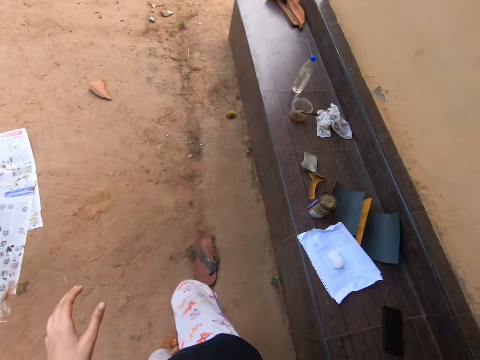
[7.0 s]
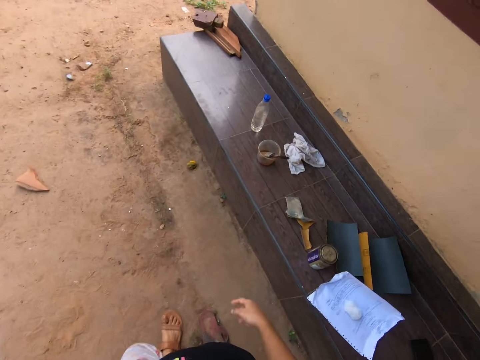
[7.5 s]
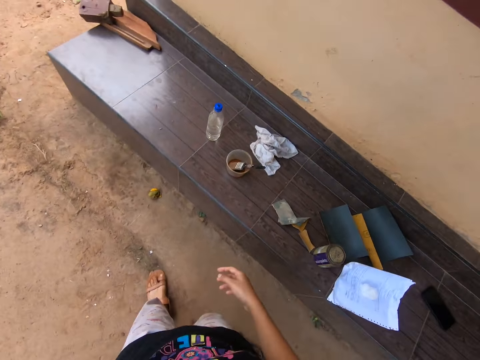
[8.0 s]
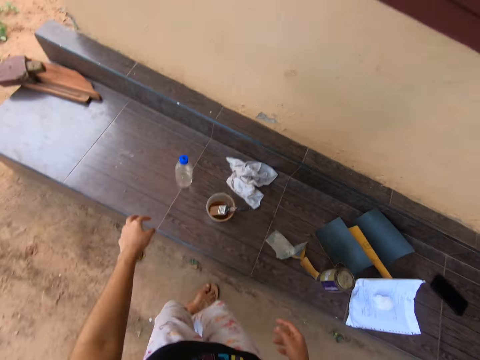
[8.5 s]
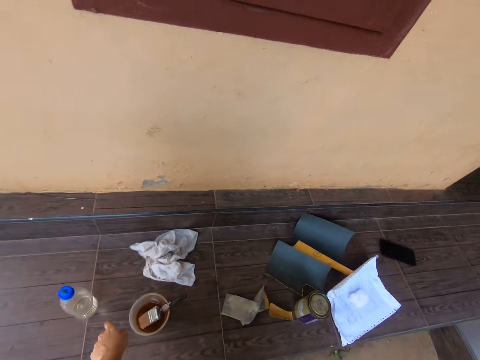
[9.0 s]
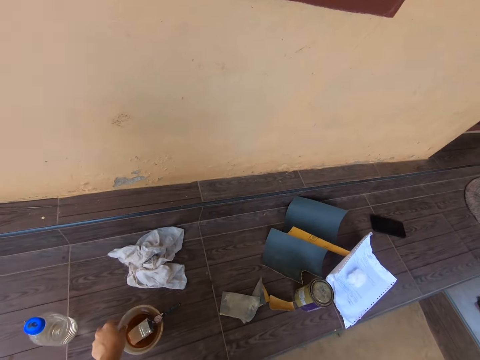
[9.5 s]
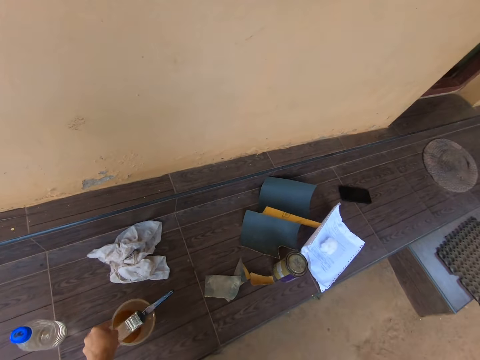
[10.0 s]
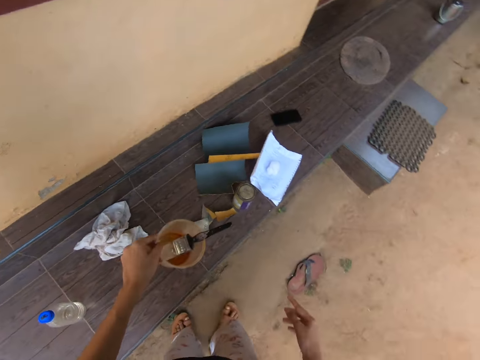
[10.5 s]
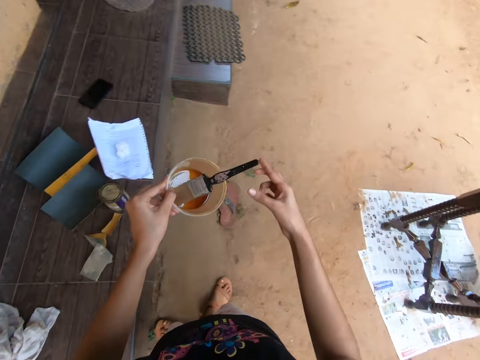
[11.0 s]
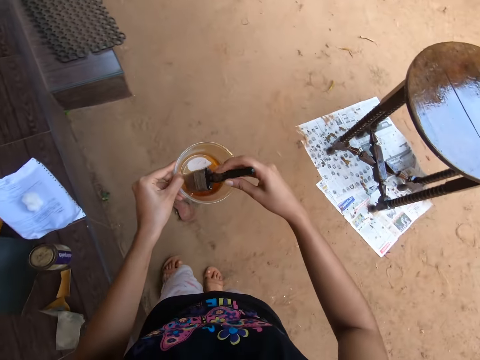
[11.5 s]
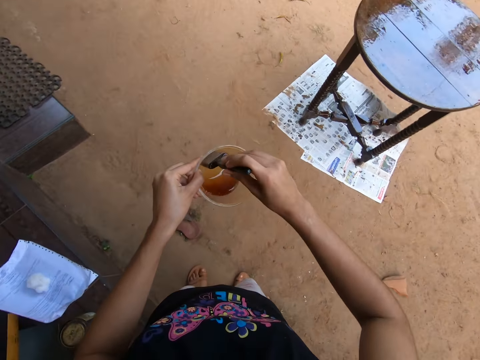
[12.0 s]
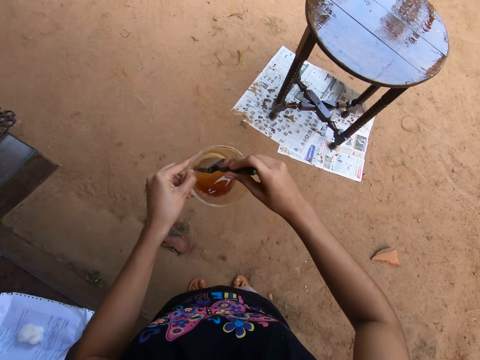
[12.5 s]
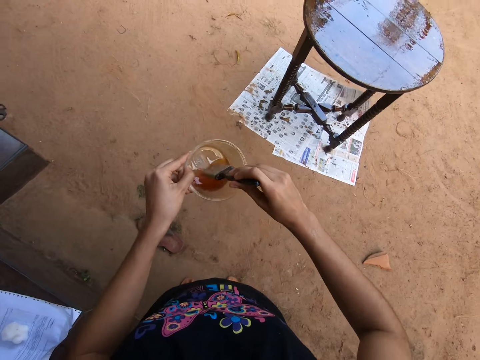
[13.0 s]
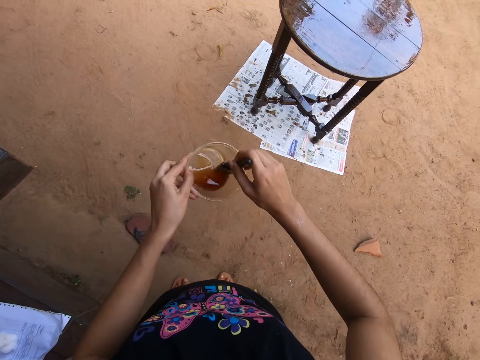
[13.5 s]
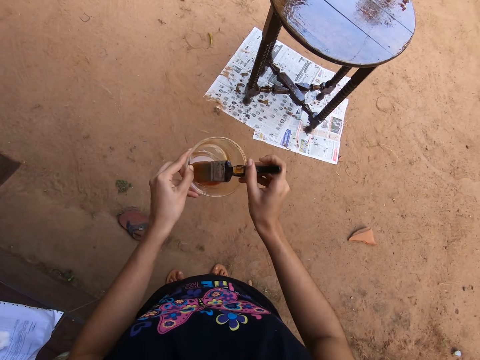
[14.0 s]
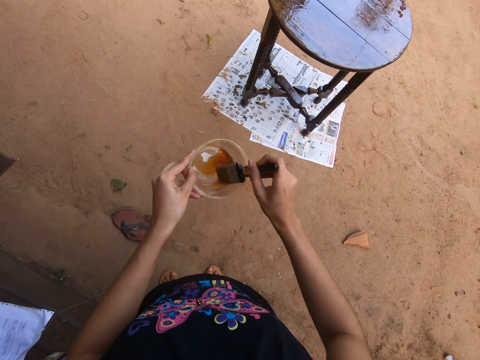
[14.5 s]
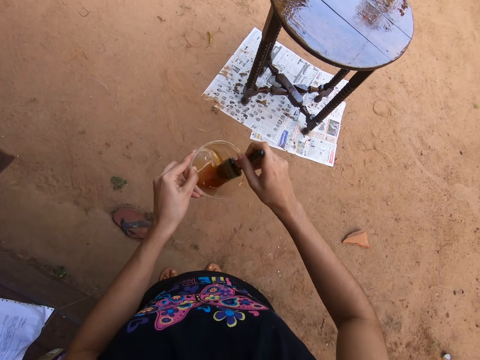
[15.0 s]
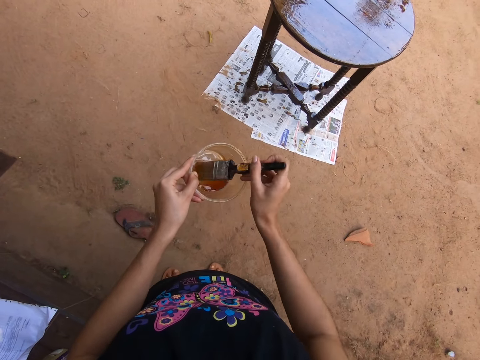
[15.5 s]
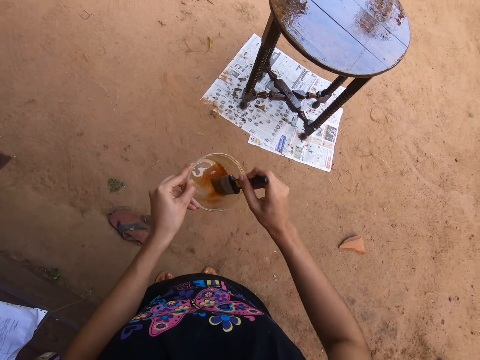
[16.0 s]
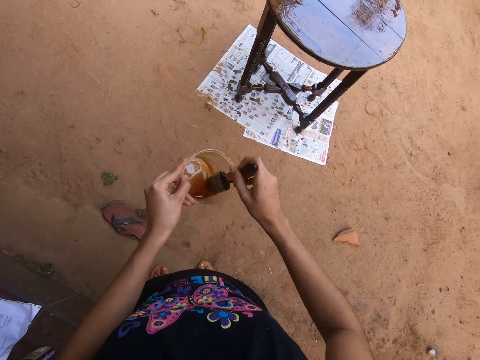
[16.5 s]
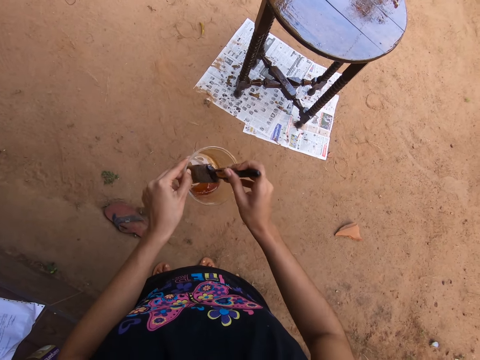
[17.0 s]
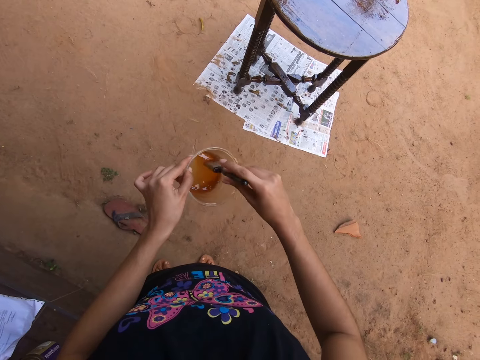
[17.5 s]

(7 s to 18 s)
The camera wearer picks up a container. She carries a plastic container from the floor with her right hand. She holds a paint brush in the plastic container with her right hand. She picks up the painting brush. She mixes the wood oil in the plastic container with the paint brush in her right hand.

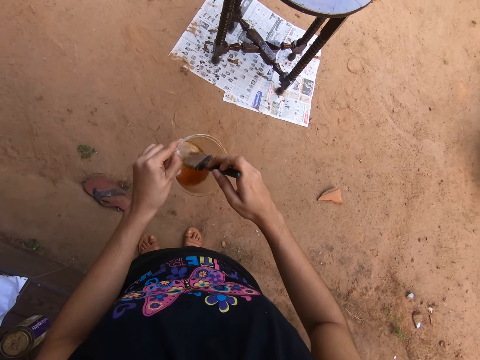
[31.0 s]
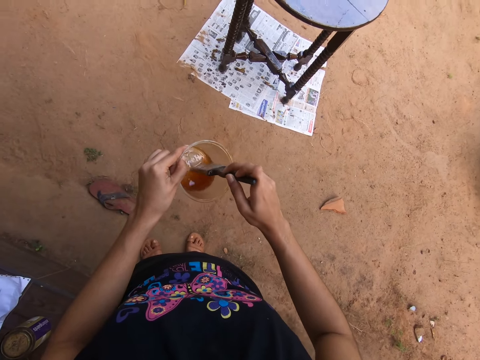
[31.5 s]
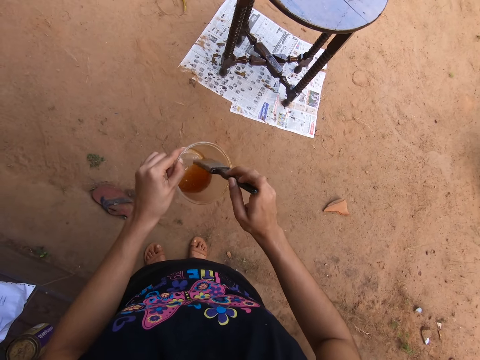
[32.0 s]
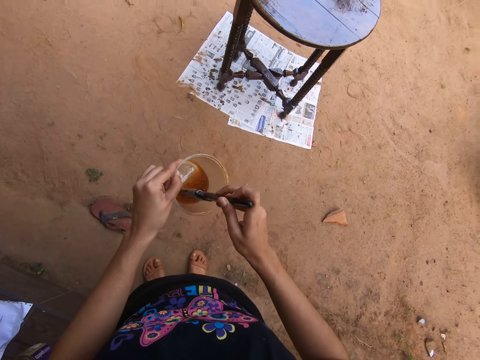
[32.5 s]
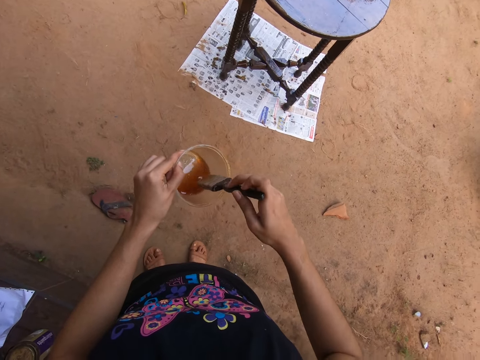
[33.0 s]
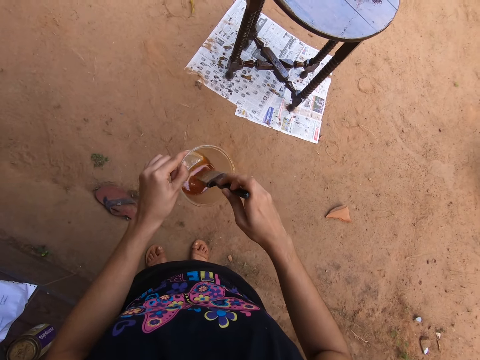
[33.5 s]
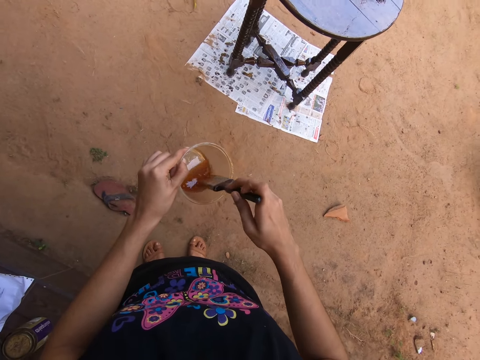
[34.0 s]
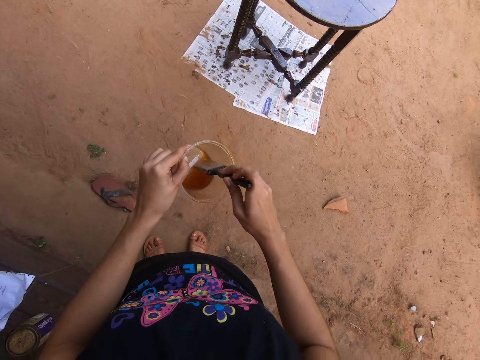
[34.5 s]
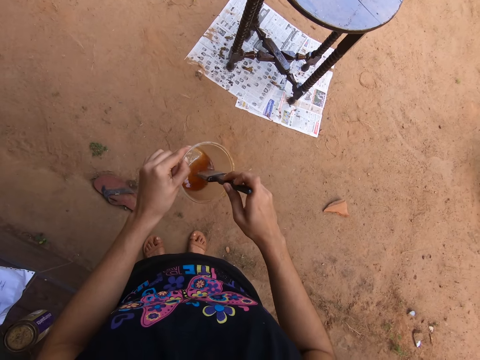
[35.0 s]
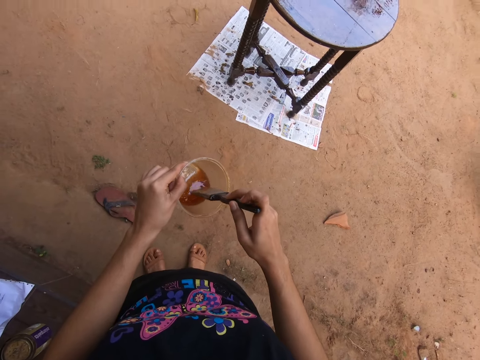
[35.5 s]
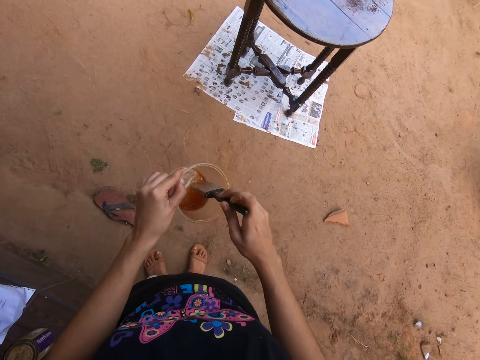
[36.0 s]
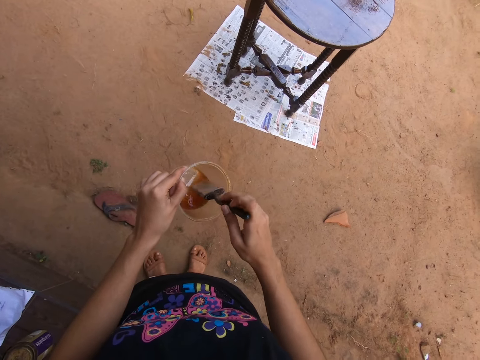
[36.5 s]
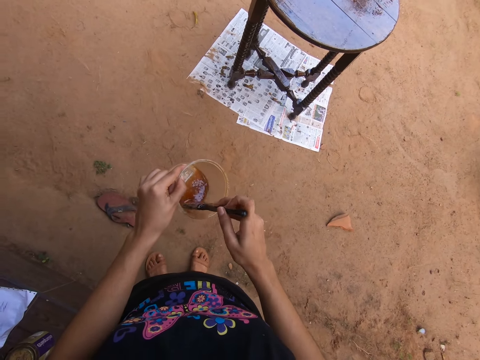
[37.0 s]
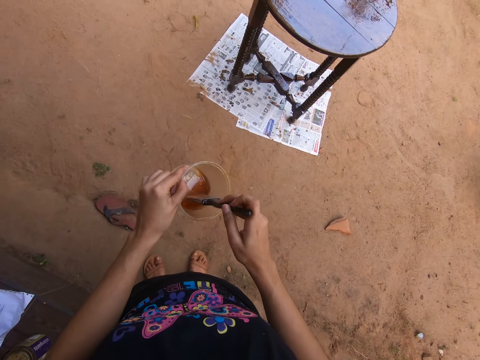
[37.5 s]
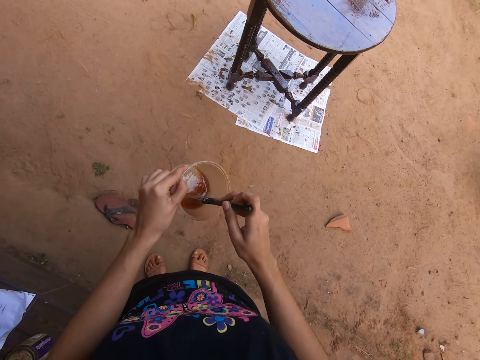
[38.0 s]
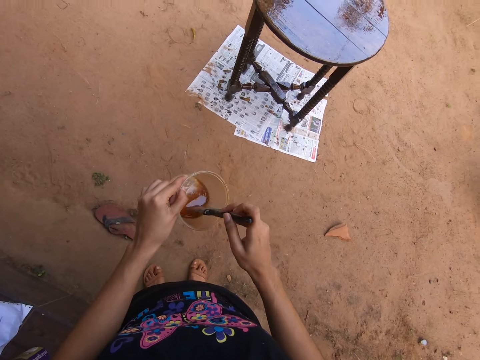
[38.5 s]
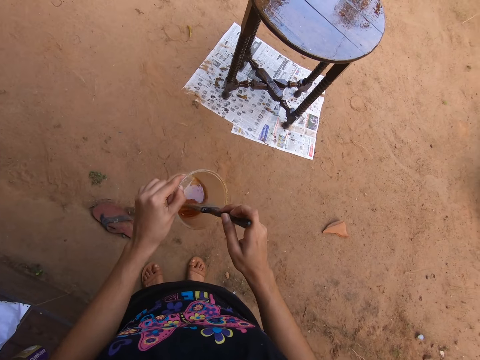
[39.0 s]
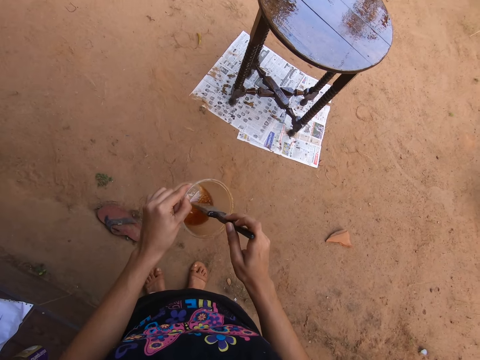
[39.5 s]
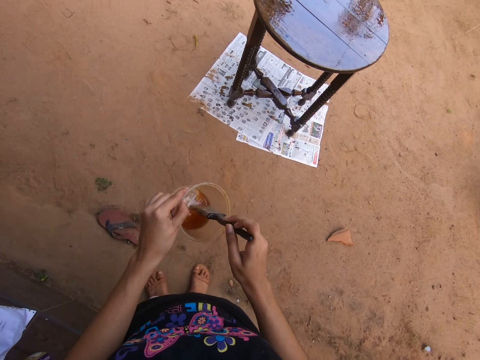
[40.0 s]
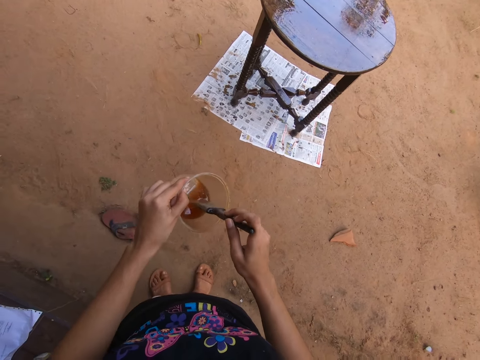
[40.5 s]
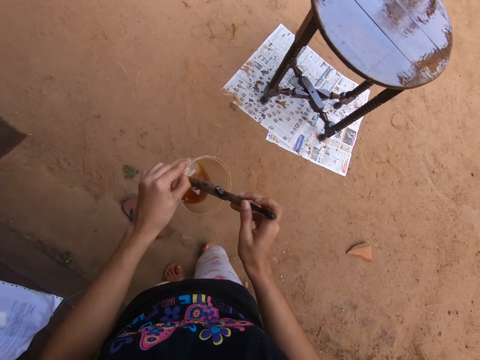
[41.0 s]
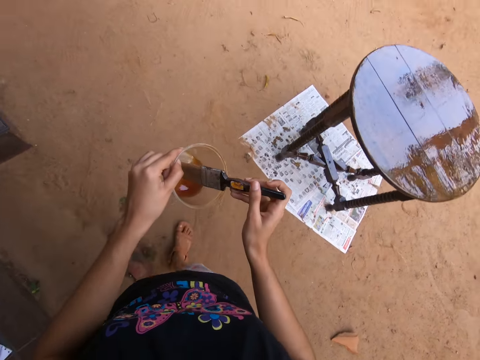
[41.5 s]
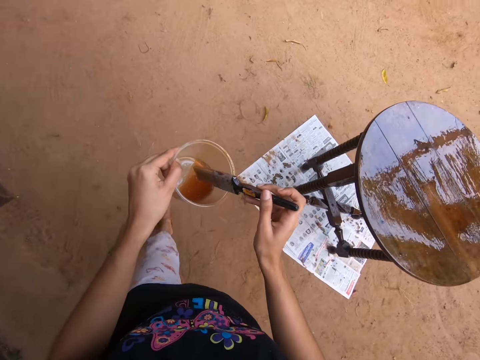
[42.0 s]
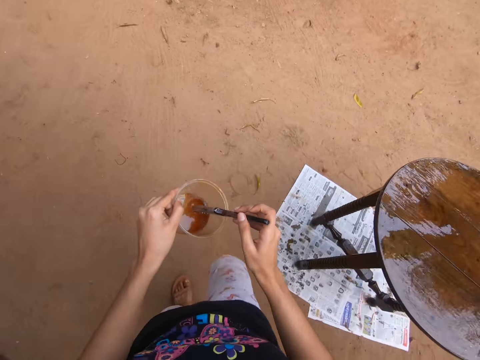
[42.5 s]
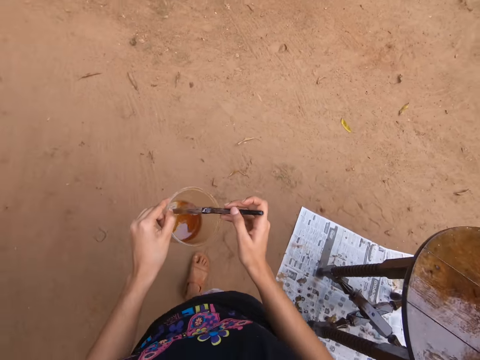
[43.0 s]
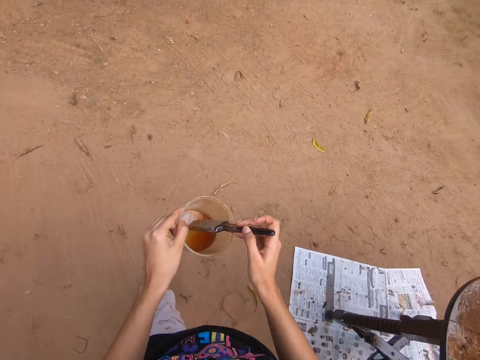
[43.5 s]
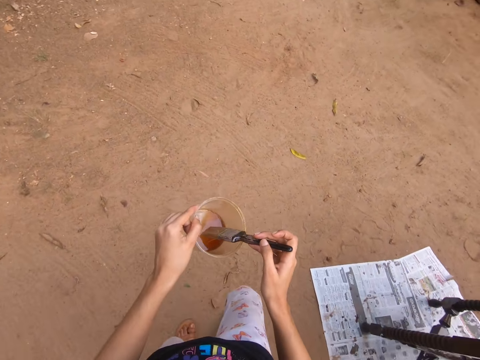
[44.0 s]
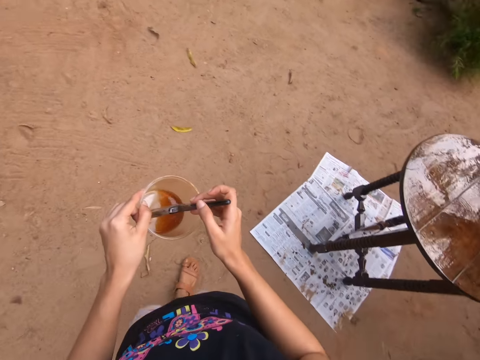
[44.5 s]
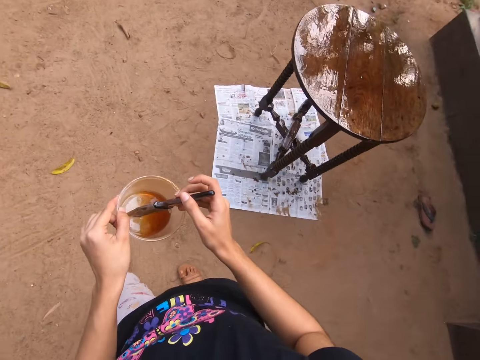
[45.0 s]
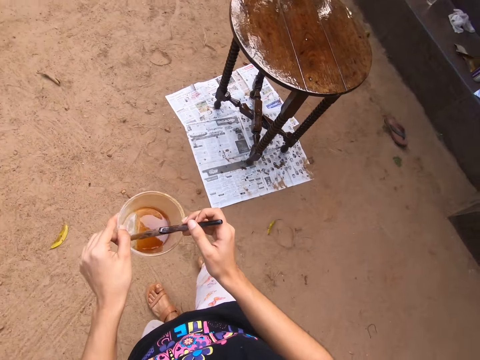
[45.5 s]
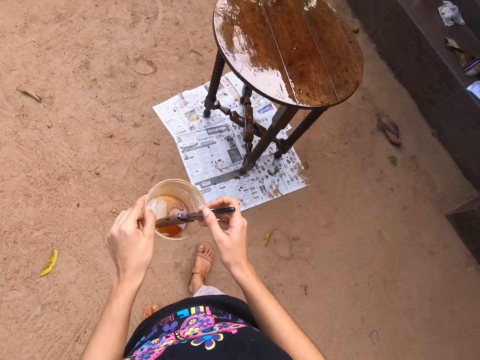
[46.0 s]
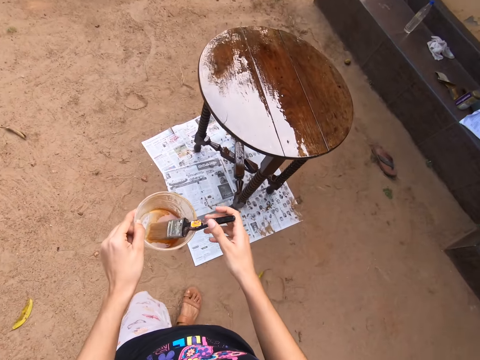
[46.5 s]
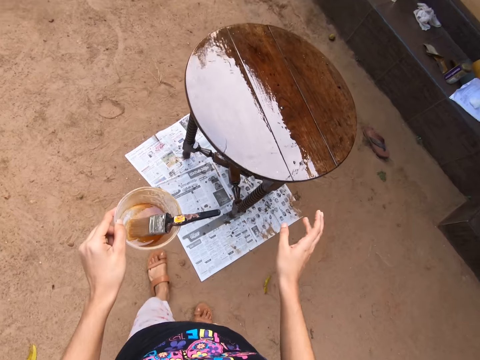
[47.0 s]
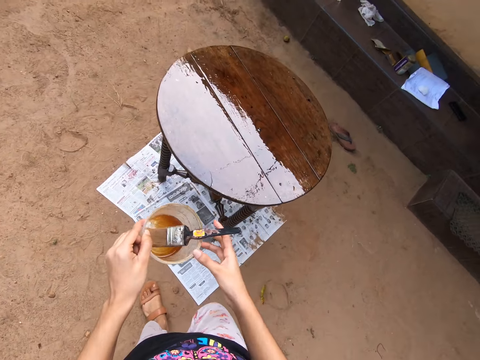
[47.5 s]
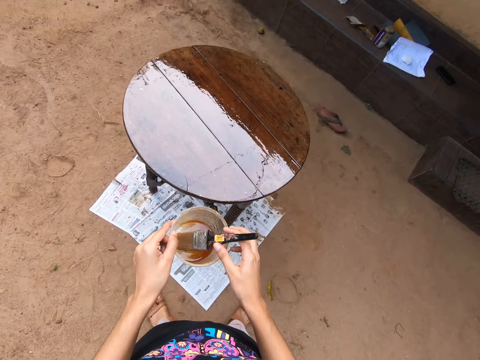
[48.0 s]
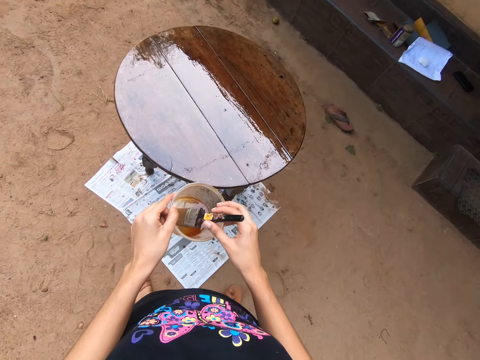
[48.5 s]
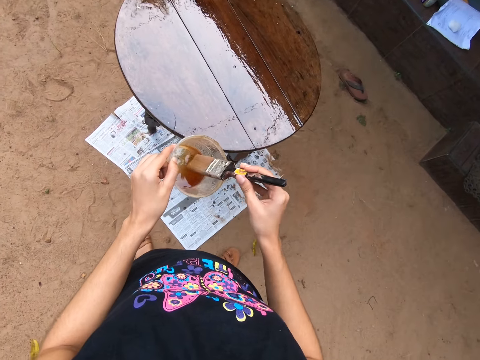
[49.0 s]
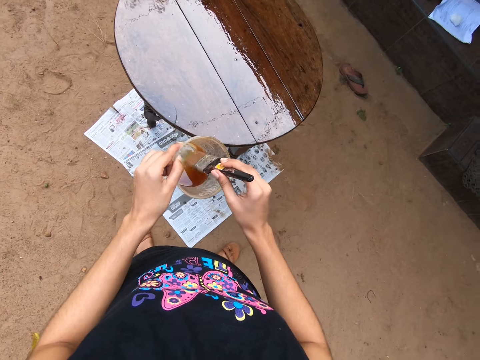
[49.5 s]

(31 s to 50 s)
The camera wearer interacts with a man. She walks around the compound. She drops the paint brush in her right hand into the plastic container in her left hand. She looks around the compound. She holds the paint brush in the plastic container with her right hand.
